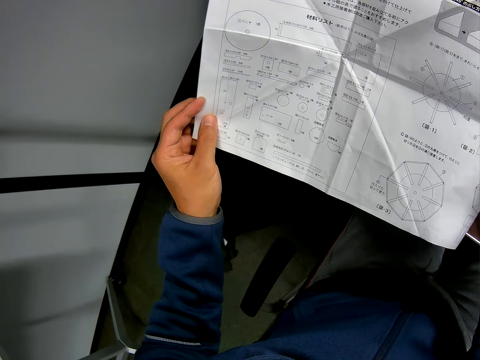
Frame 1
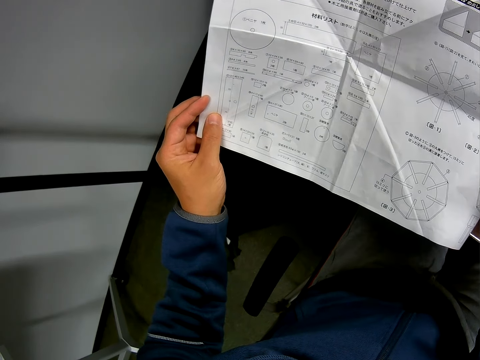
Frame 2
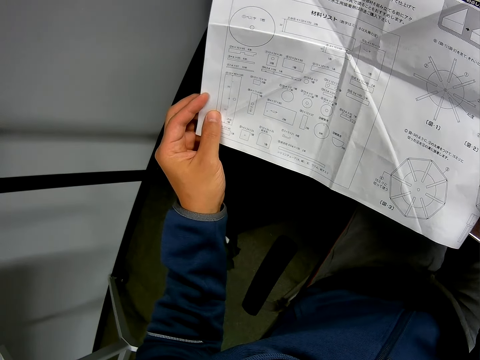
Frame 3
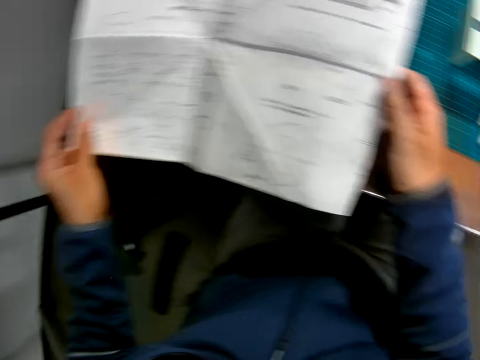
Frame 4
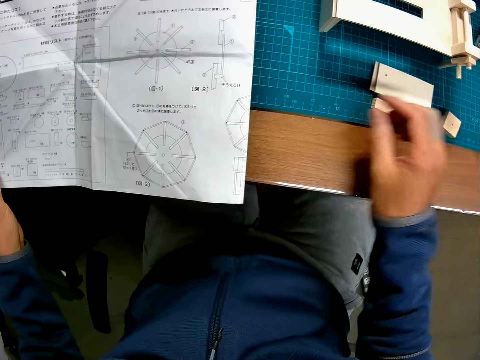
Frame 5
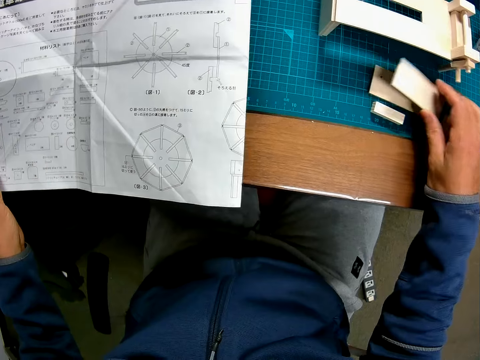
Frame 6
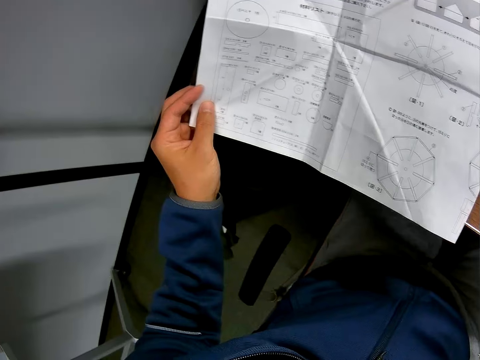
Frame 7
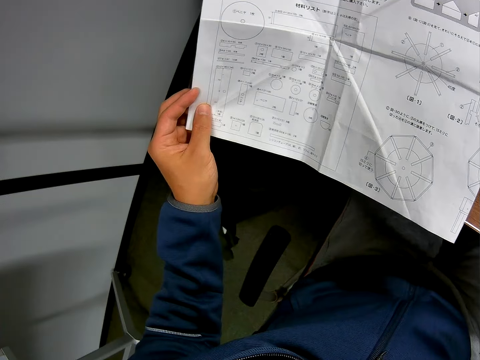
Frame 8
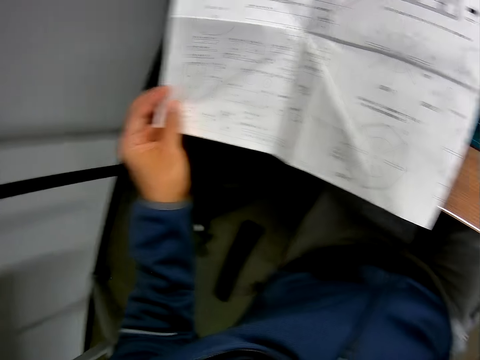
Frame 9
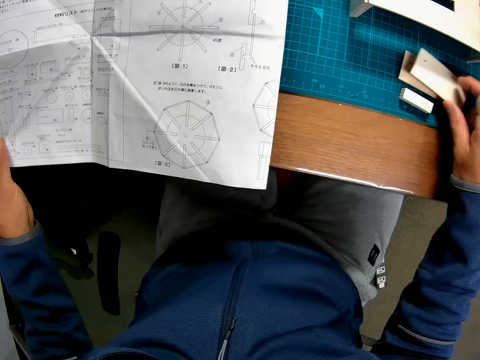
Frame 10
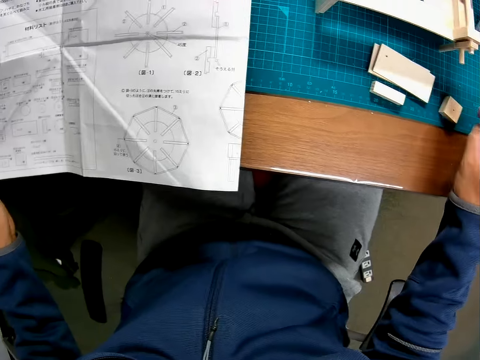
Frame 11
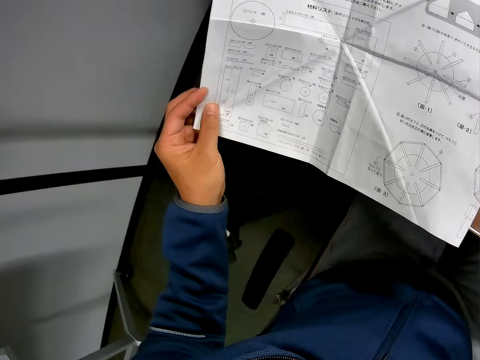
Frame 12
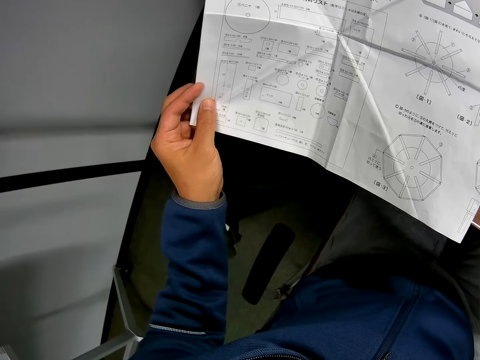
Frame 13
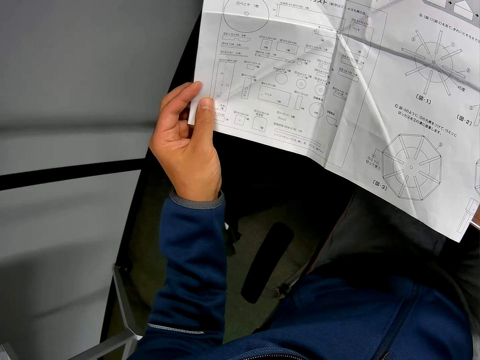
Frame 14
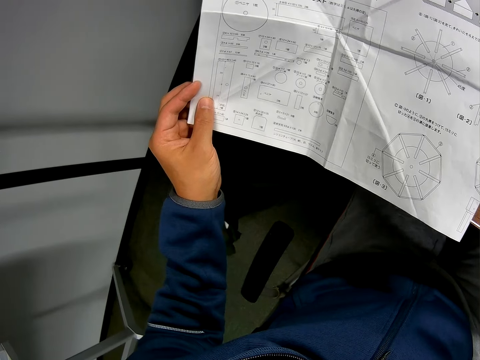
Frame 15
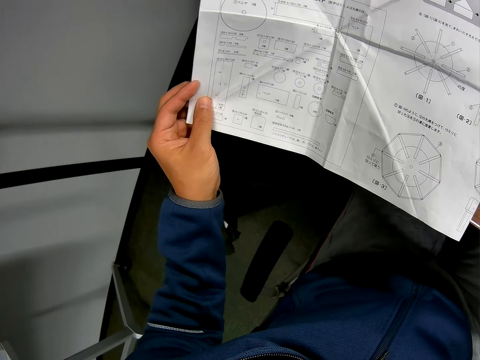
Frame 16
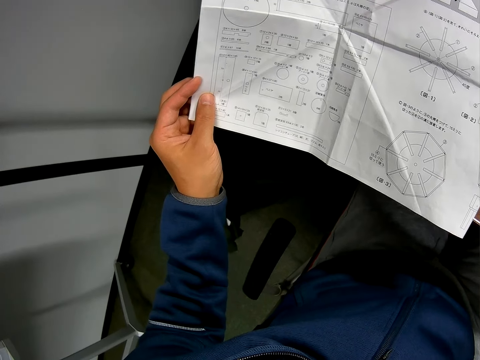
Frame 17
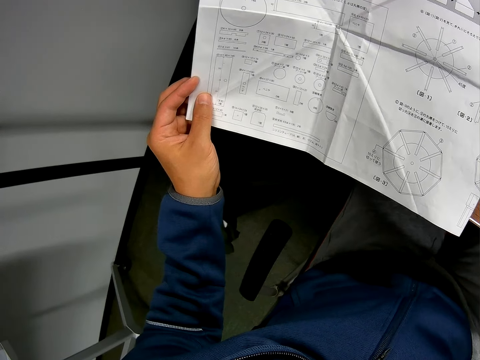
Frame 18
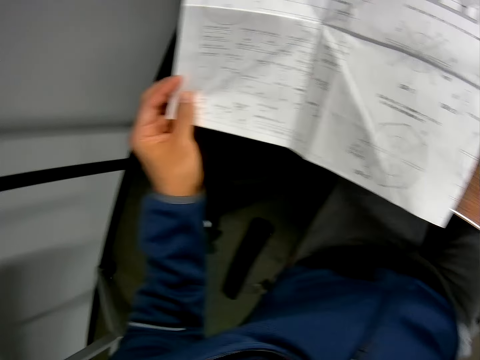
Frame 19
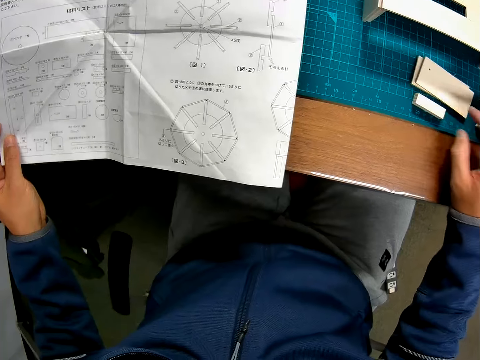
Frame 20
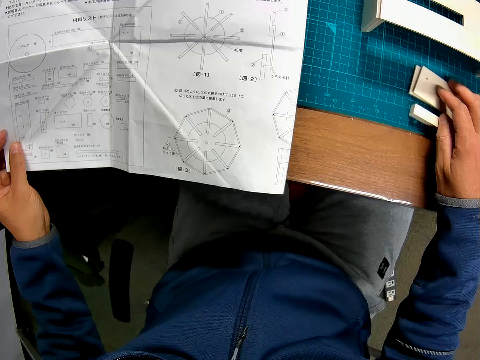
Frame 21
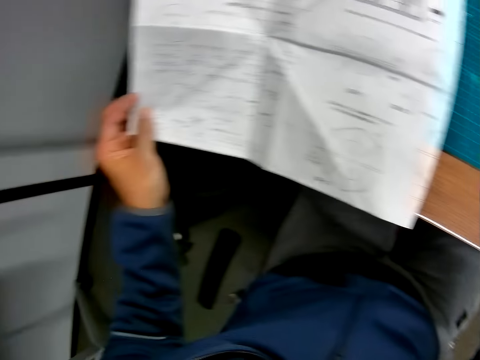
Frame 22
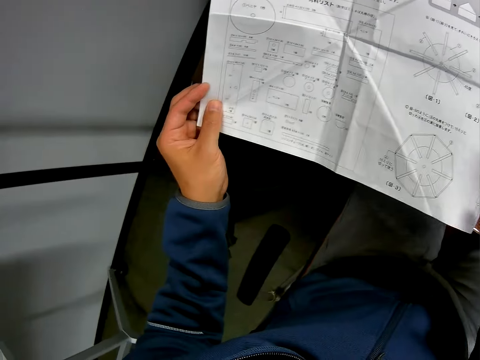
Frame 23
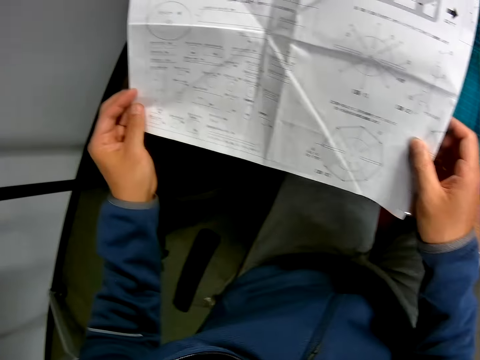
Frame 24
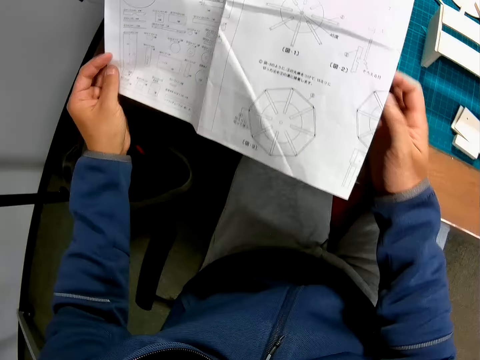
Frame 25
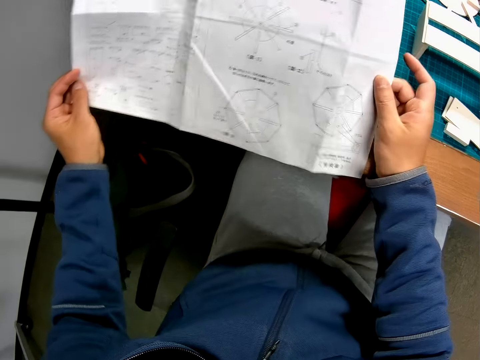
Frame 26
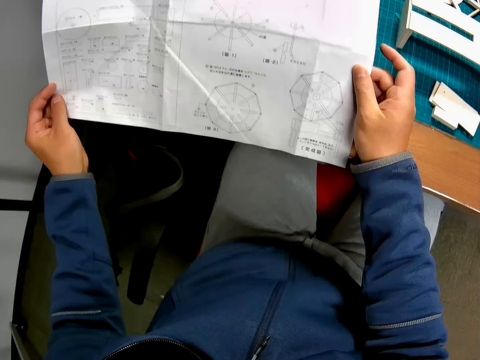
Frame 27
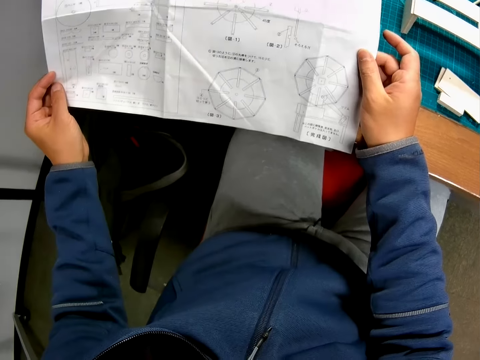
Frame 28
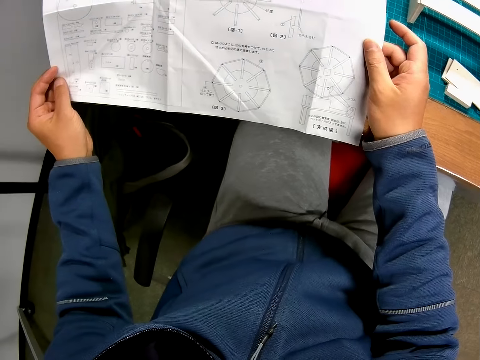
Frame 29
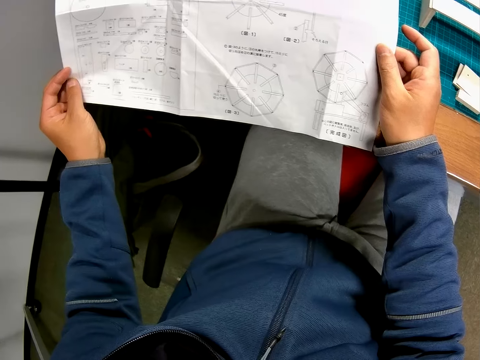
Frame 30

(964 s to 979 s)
The camera wearer picks a rectangular piece from the table with his right hand. He holds the rectangular piece. He continues reading the blueprint. He drops the rectangular piece on the table. He continues reading the blueprint. He touches rectangular pieces on the table with his right hand. He counts the rectangular pieces. He continues reading the blueprint. He unfolds one end of the blueprint. He continues reading the blueprint.

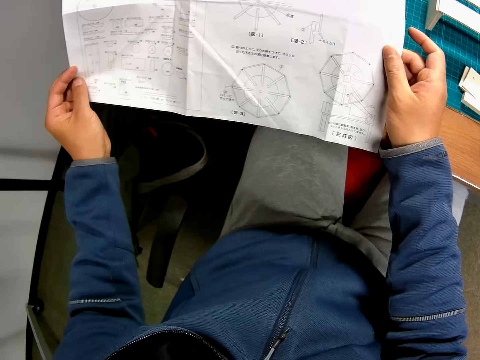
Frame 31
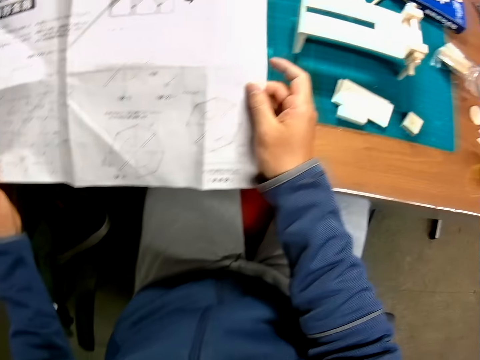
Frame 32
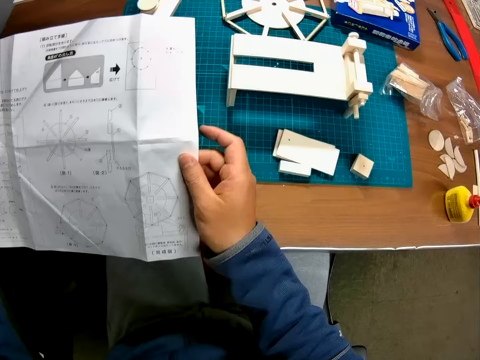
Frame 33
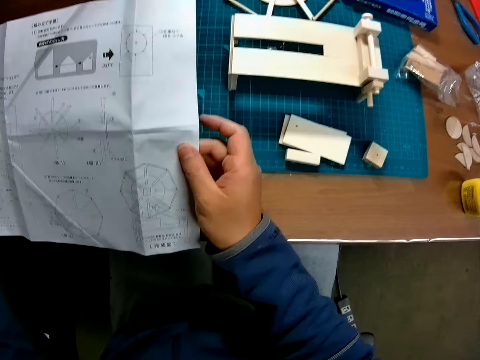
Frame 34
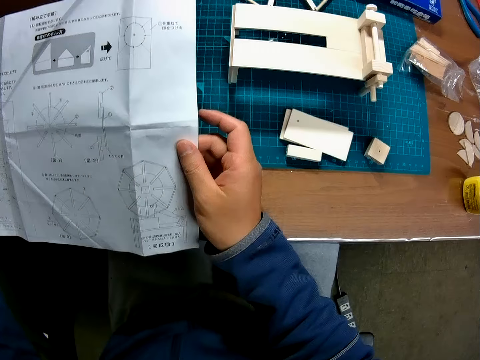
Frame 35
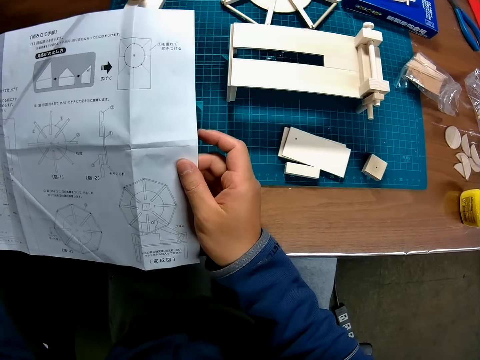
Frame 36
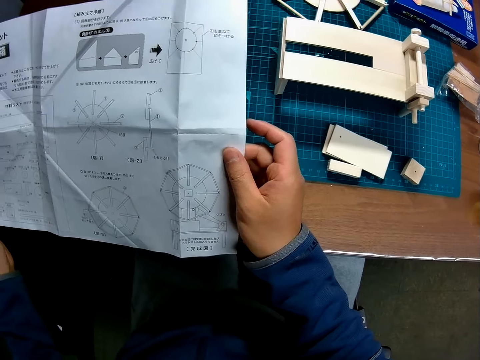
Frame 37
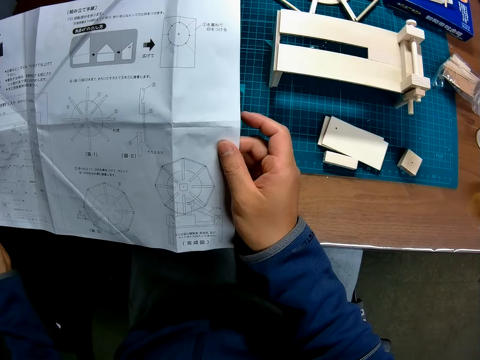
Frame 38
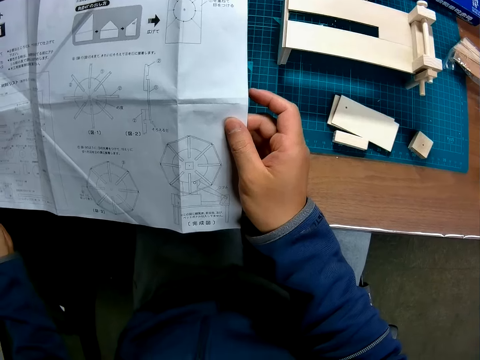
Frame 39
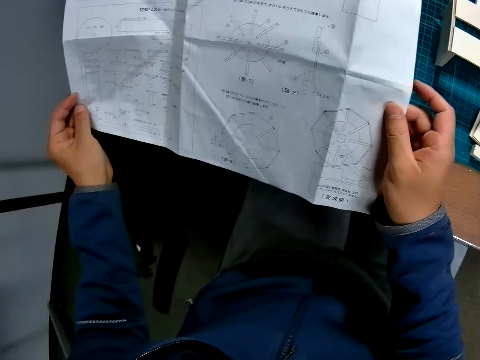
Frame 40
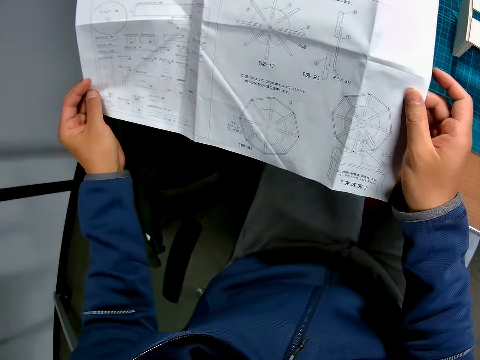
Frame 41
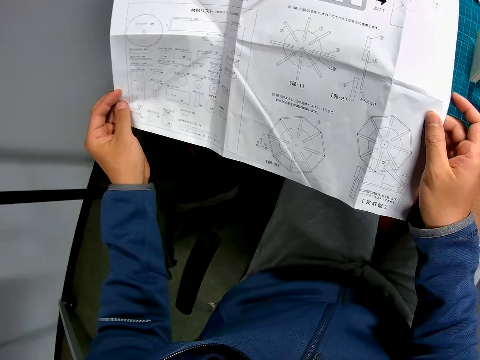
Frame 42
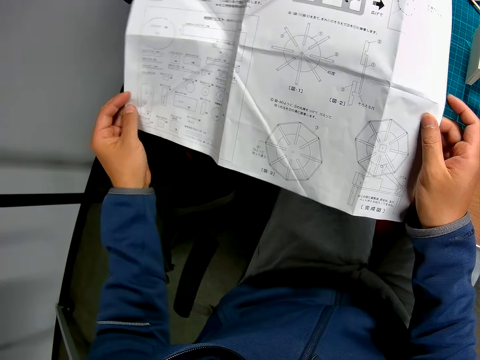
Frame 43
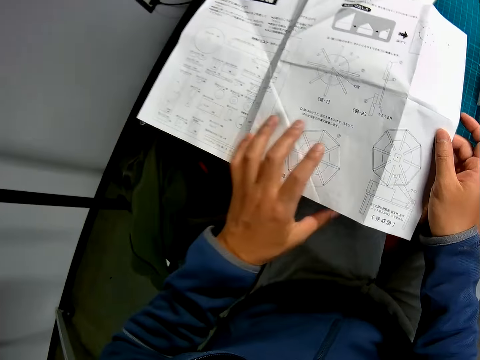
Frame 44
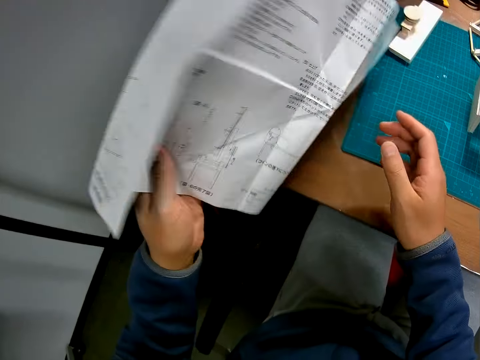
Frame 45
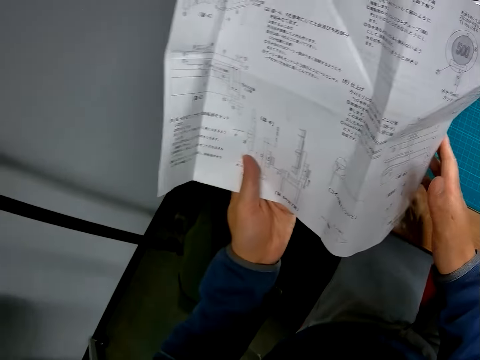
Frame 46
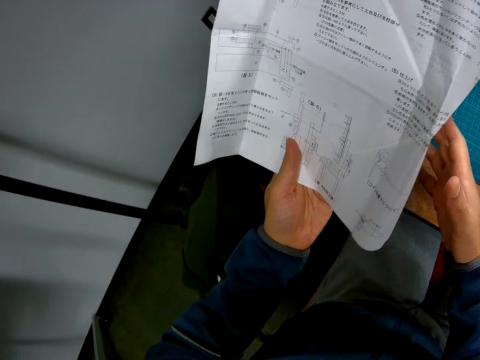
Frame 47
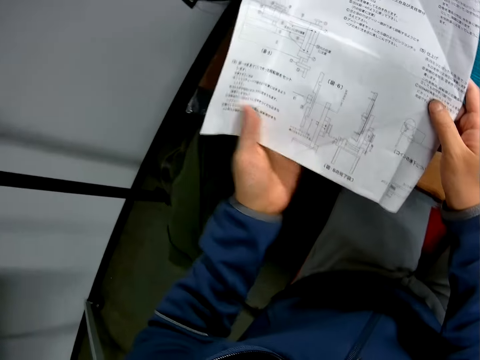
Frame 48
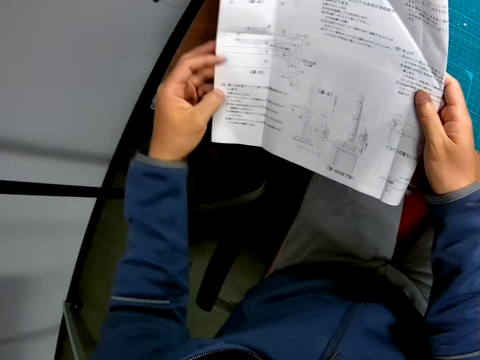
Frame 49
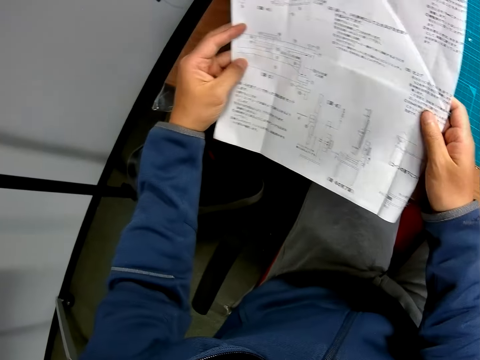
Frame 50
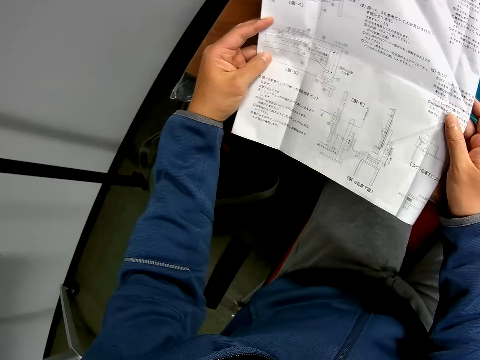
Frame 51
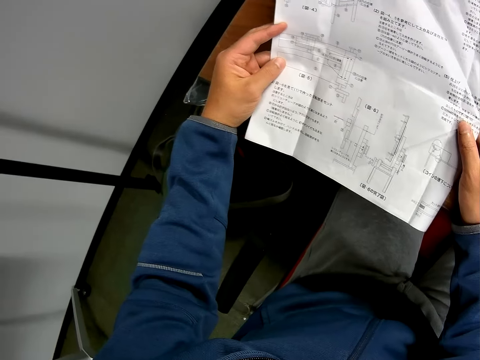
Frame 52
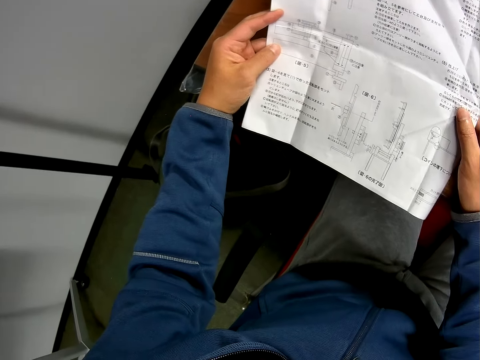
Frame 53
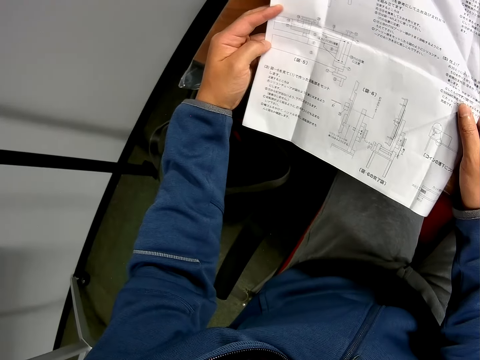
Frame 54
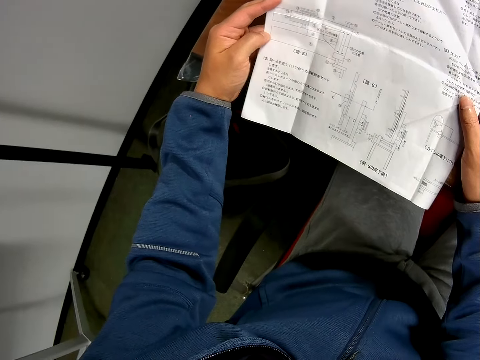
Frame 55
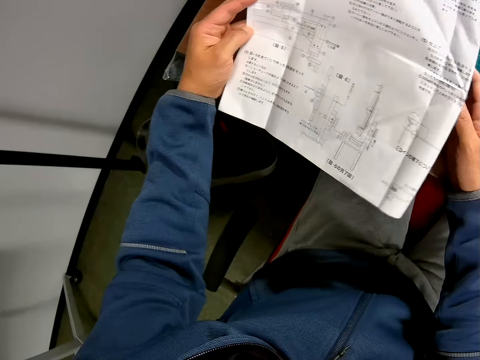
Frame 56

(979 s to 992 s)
The camera wearer looks at the wooden mechanical model on the cutting mat. He looks at the blueprint in his hands. He turns the blueprint upside down. He continues reading the blueprint.
